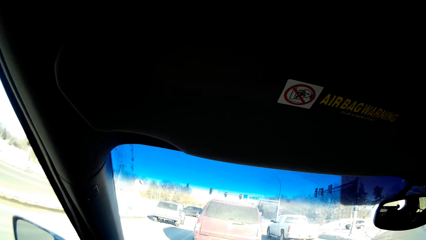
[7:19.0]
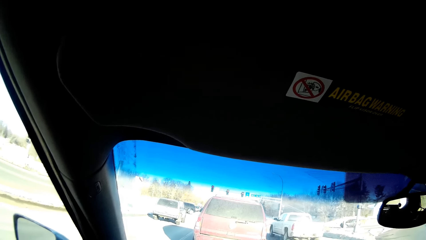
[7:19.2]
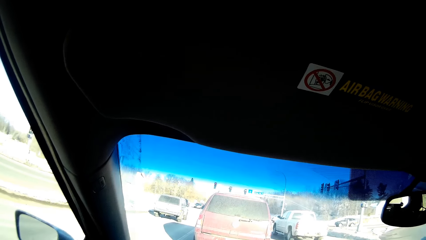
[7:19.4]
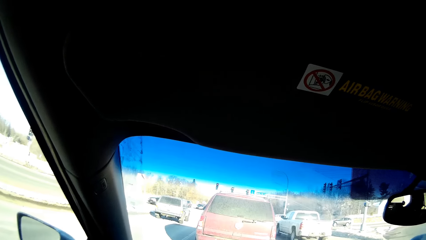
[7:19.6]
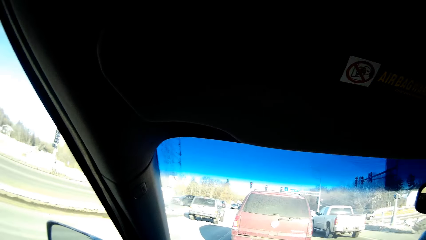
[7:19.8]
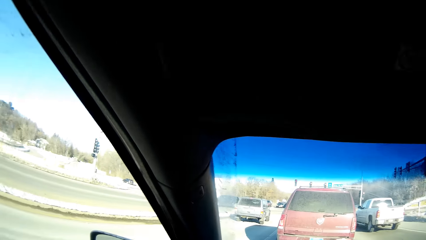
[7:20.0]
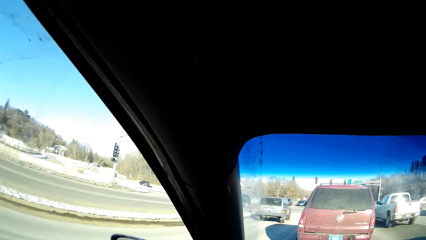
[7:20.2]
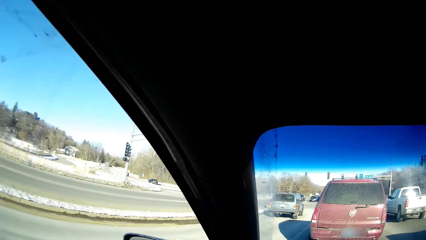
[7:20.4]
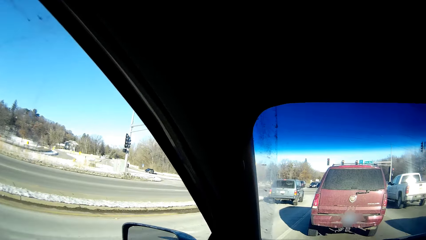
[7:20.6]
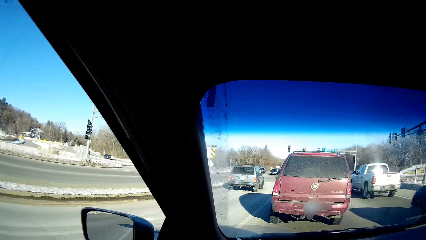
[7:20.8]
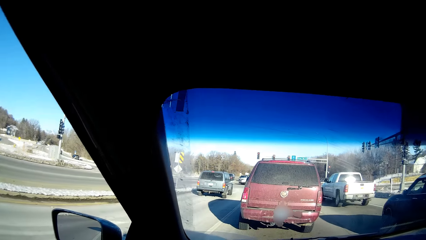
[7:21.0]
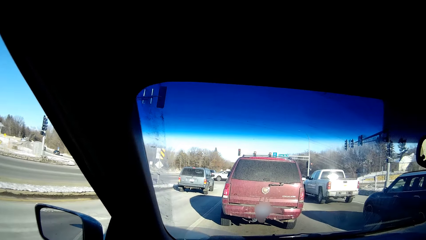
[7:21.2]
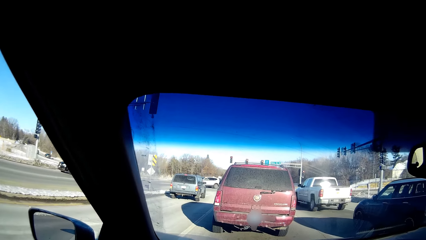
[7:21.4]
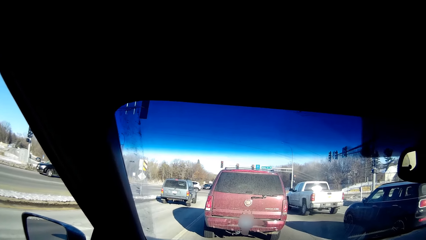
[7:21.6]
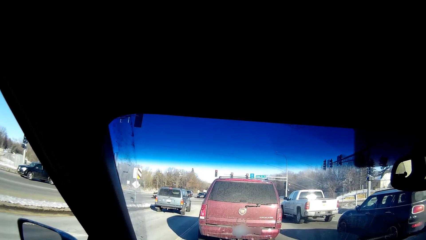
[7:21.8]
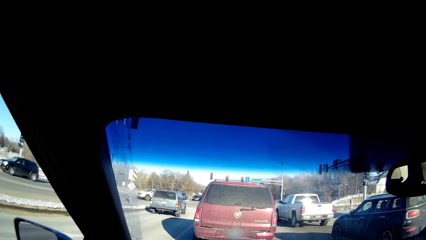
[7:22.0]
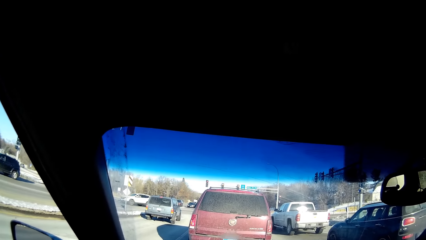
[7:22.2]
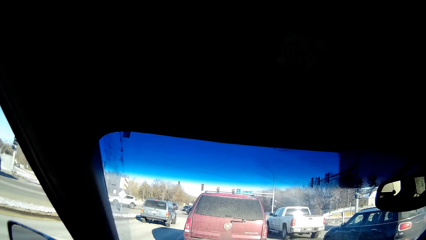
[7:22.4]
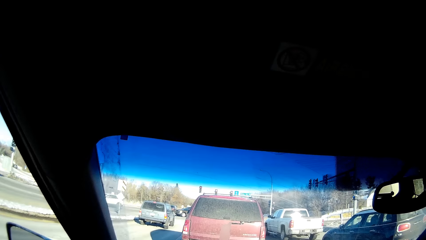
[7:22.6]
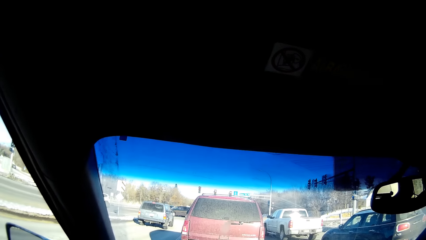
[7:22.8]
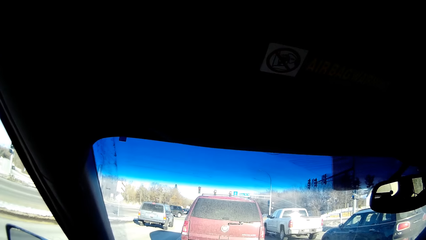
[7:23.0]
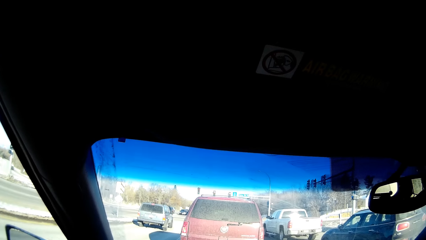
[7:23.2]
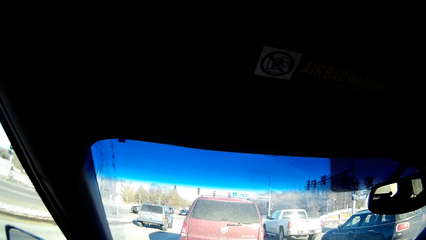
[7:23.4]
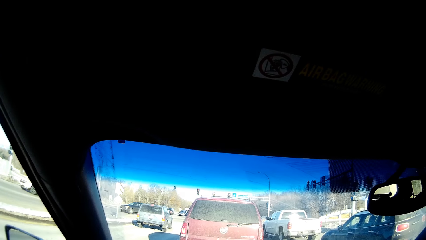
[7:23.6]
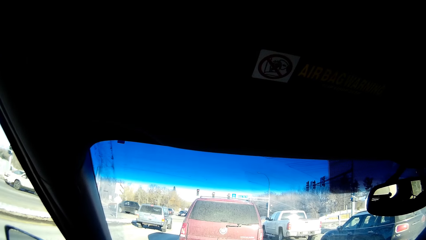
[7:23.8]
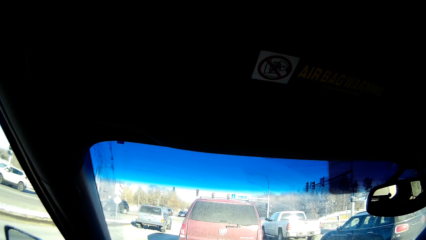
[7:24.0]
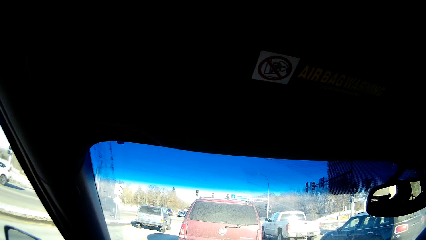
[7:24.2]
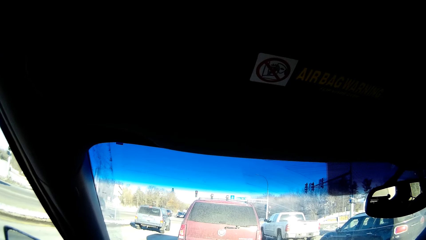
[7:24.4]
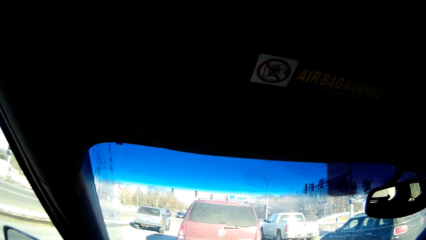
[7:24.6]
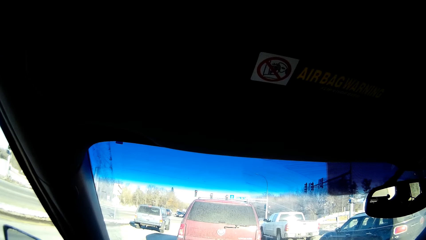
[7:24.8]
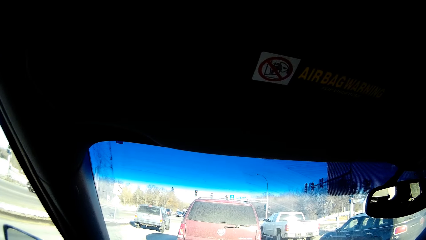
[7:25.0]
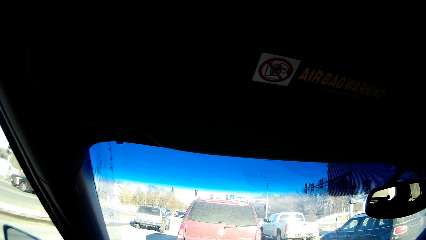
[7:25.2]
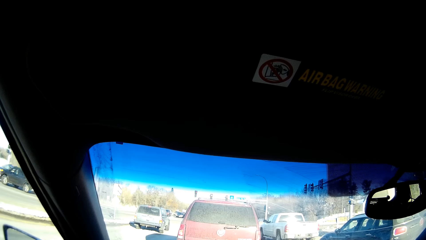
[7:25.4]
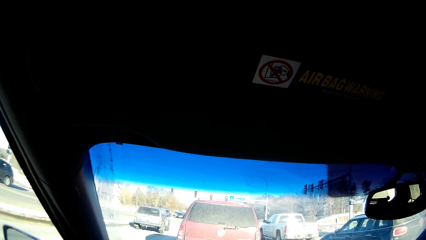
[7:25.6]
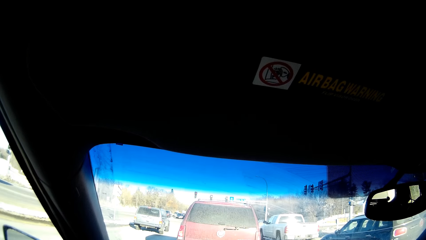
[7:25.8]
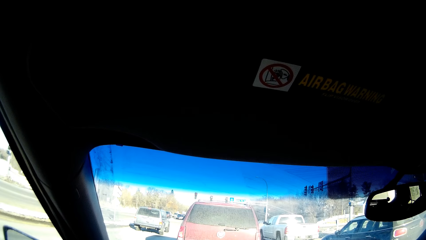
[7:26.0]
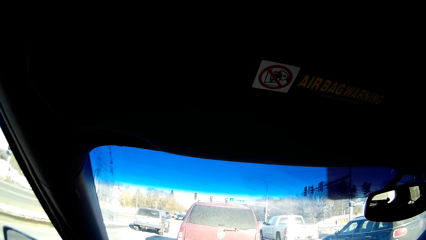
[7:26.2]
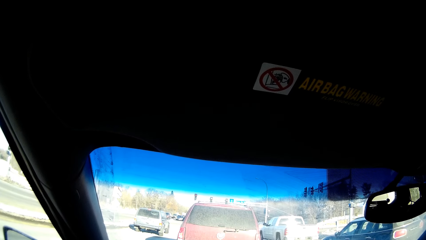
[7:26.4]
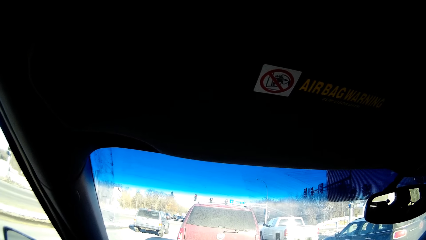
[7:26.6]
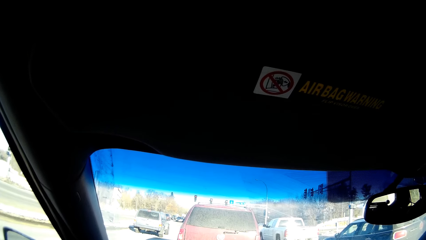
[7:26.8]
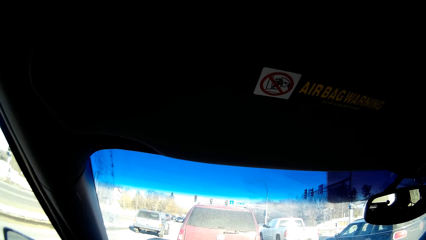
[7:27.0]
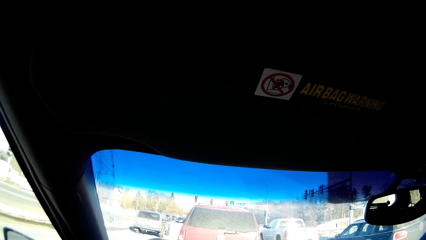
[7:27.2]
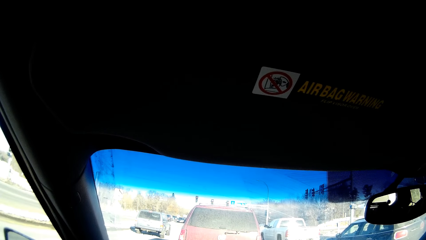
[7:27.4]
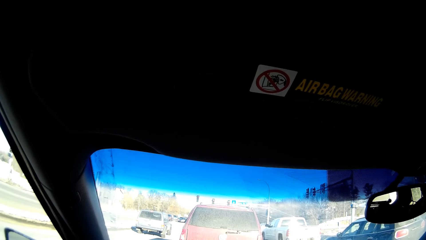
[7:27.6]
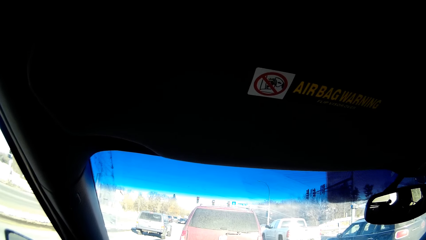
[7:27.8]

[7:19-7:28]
The camera wearer stops at the traffic lights. They look around.

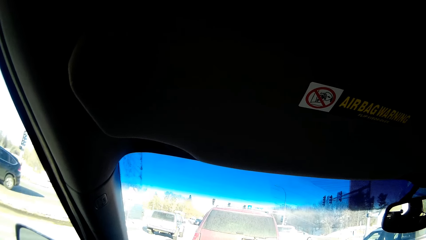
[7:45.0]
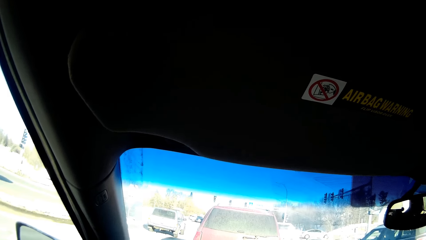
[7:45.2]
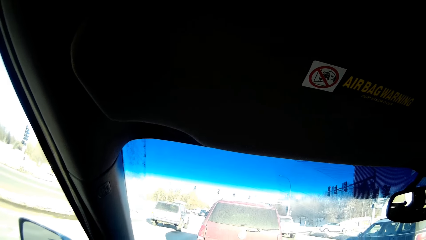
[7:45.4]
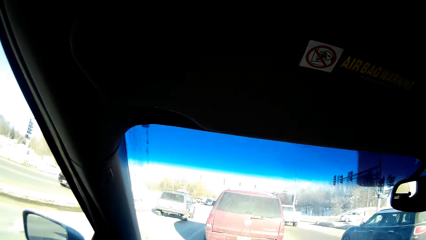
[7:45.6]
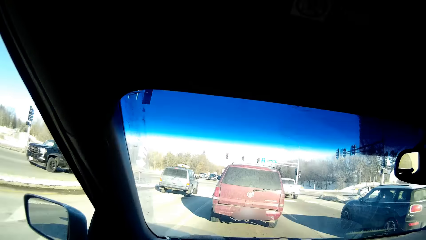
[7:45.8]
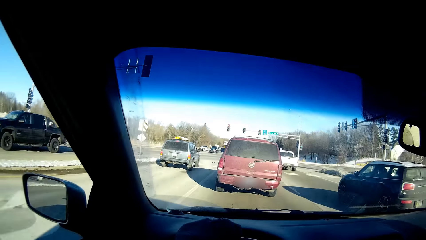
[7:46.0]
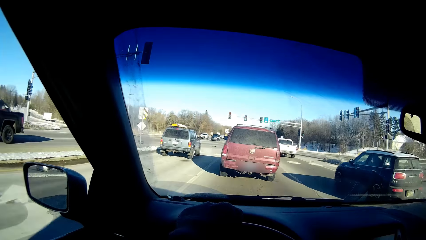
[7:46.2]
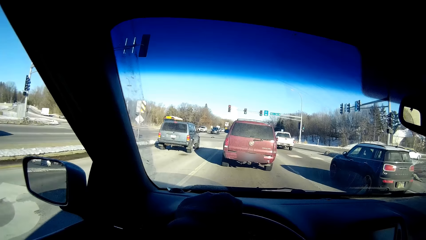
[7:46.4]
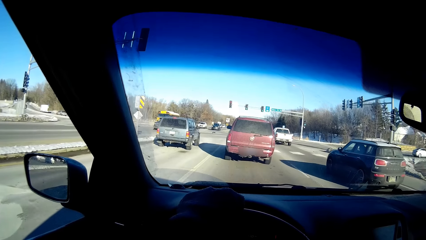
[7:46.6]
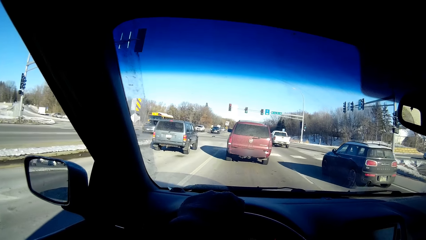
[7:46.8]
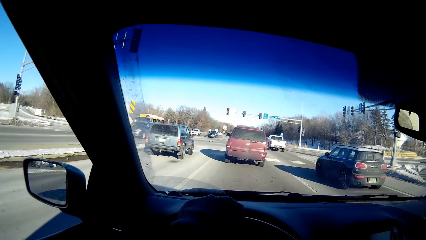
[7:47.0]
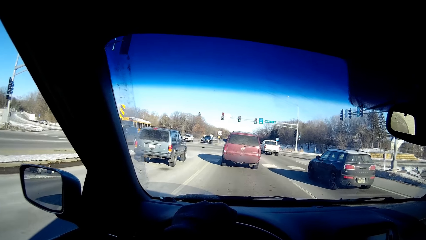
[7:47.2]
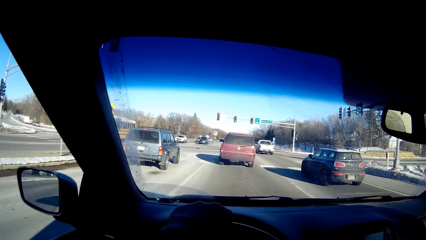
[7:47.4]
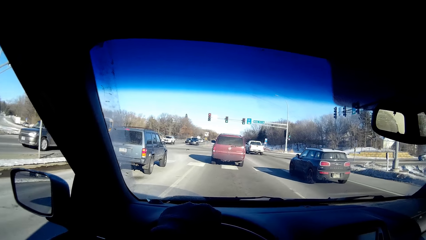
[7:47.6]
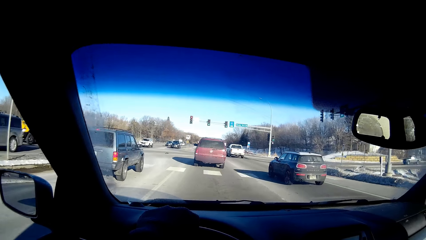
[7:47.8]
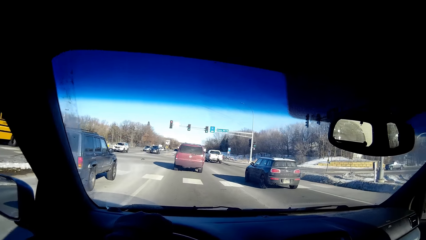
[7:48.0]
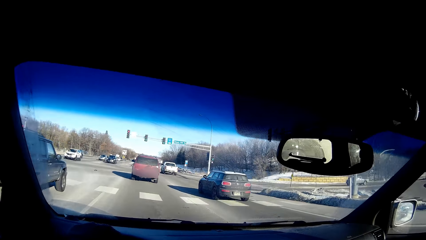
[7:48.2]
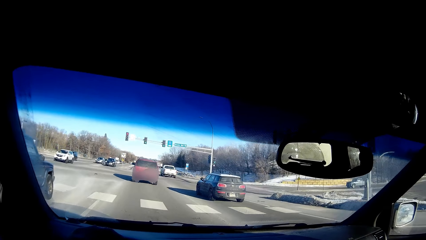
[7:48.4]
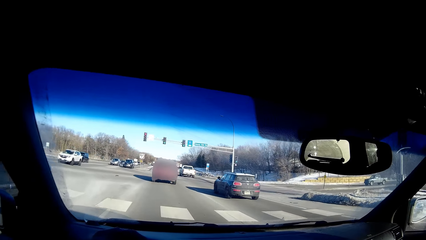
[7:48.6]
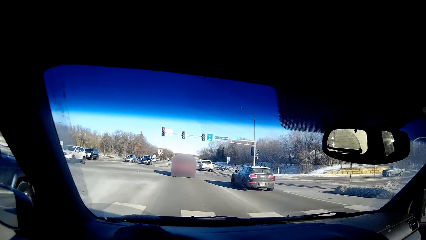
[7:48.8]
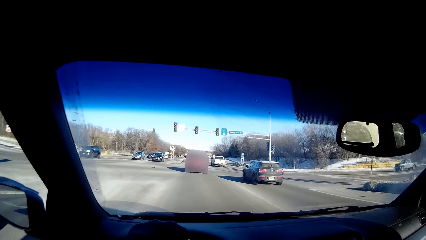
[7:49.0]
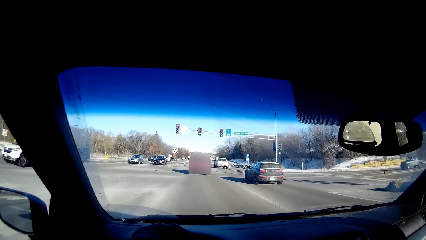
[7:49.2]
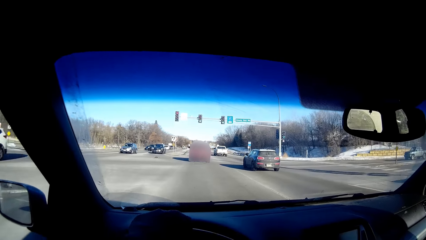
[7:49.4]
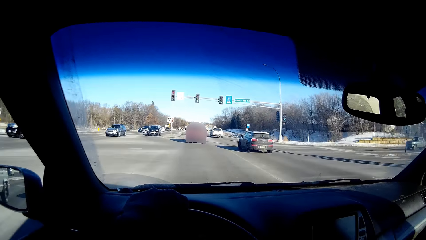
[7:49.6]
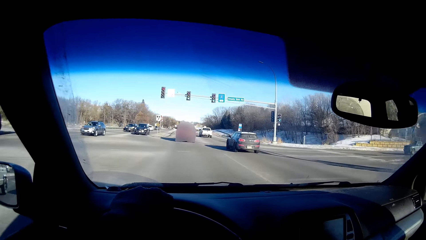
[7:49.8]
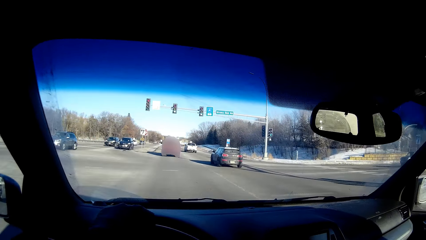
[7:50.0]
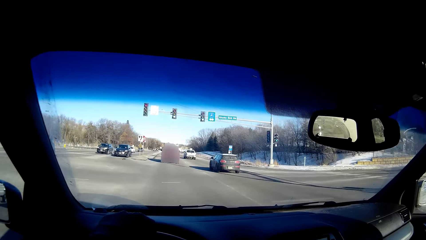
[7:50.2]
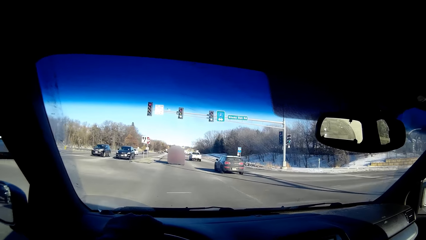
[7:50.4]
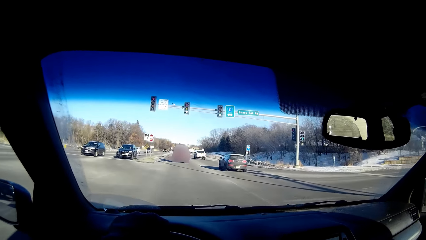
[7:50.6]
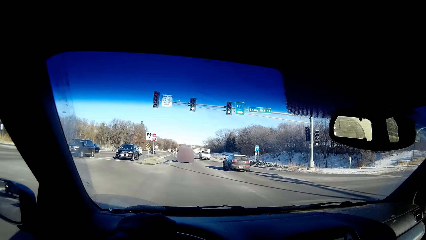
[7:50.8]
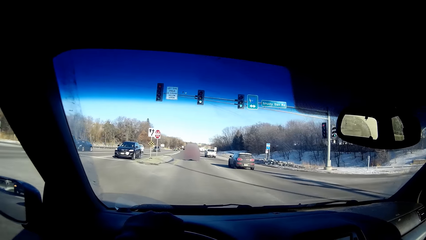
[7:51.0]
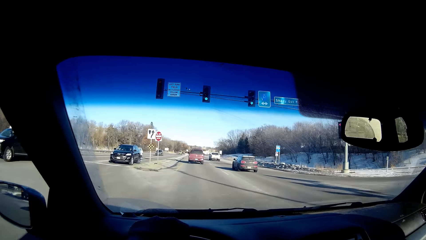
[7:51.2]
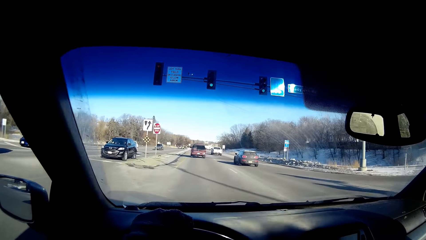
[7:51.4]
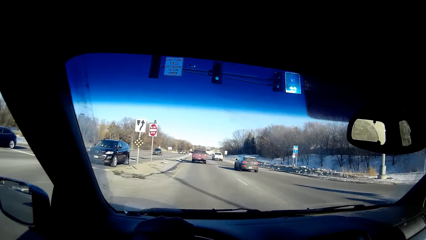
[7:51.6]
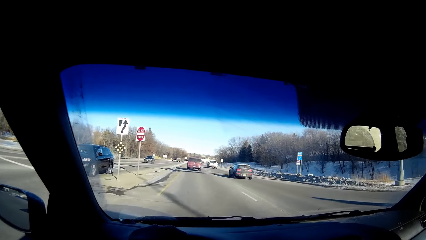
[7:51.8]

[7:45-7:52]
The camera wearer drives the car on the road.
